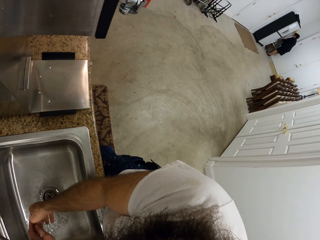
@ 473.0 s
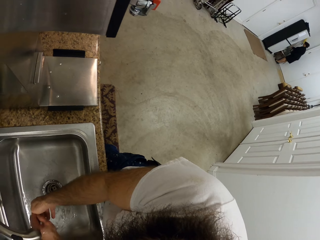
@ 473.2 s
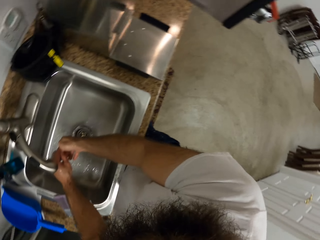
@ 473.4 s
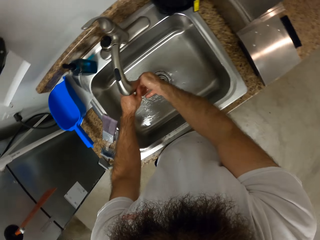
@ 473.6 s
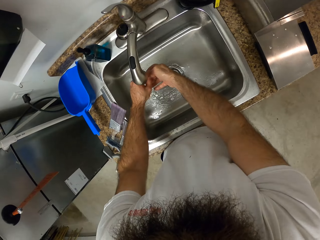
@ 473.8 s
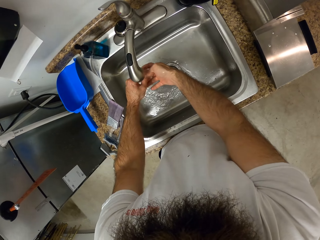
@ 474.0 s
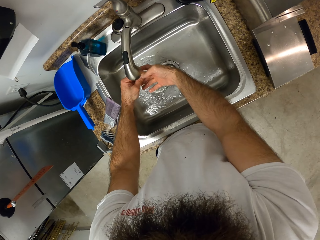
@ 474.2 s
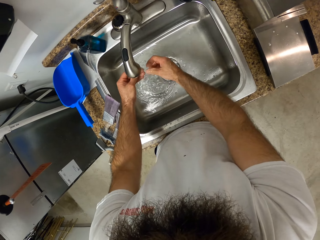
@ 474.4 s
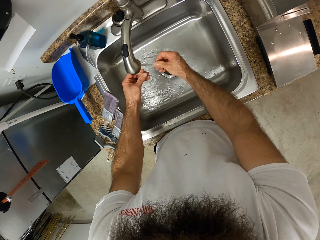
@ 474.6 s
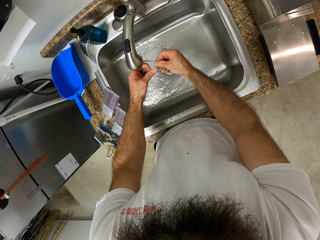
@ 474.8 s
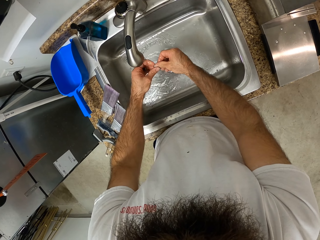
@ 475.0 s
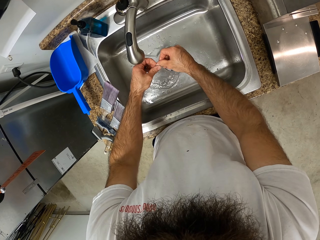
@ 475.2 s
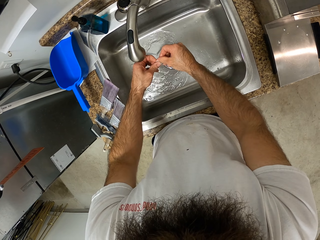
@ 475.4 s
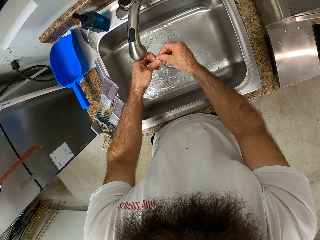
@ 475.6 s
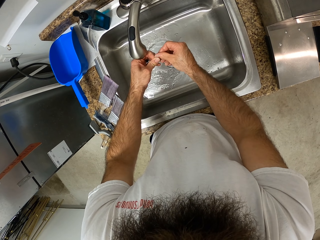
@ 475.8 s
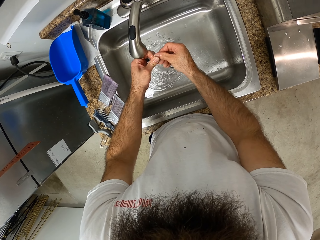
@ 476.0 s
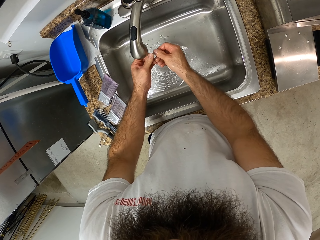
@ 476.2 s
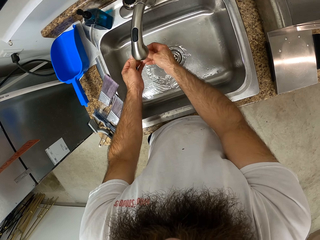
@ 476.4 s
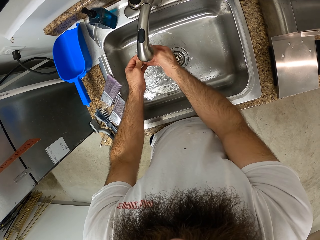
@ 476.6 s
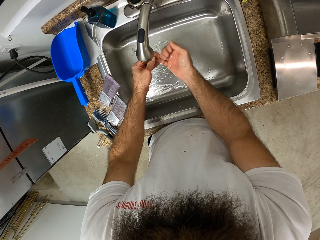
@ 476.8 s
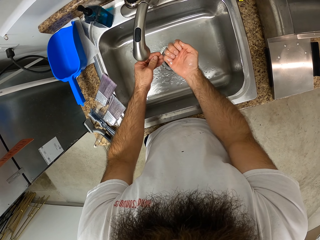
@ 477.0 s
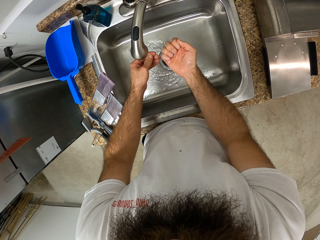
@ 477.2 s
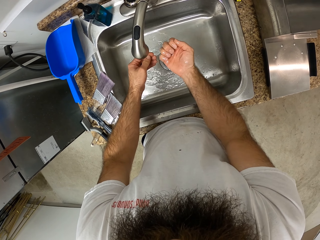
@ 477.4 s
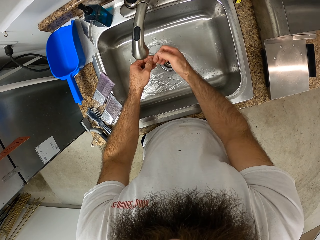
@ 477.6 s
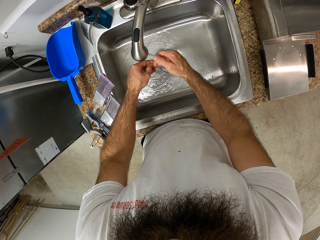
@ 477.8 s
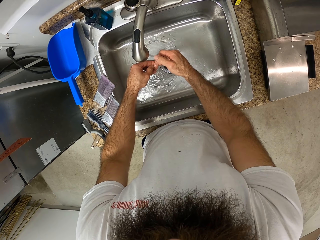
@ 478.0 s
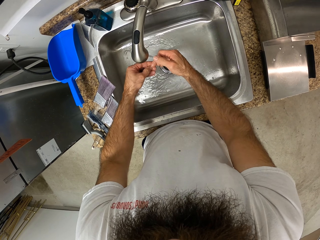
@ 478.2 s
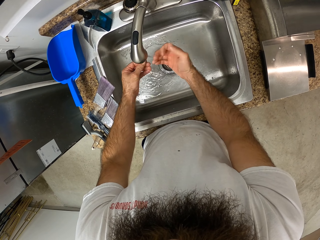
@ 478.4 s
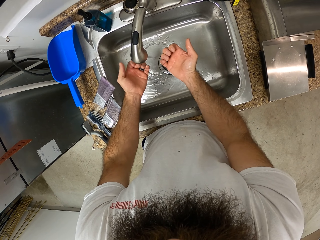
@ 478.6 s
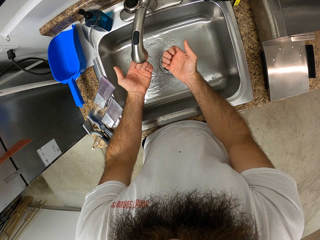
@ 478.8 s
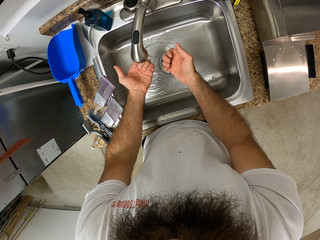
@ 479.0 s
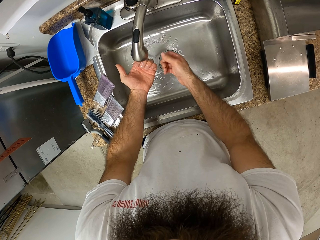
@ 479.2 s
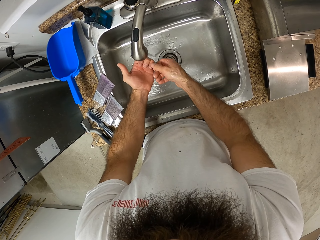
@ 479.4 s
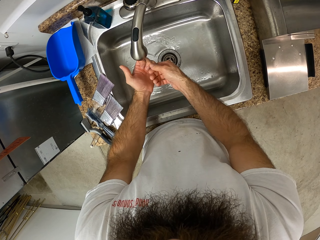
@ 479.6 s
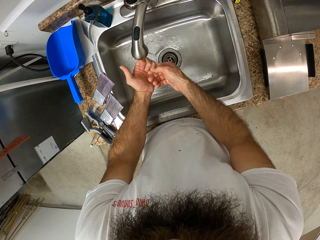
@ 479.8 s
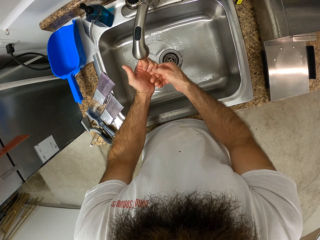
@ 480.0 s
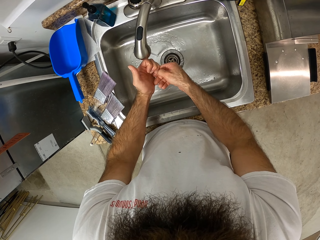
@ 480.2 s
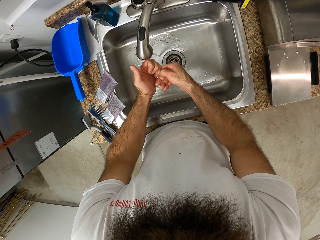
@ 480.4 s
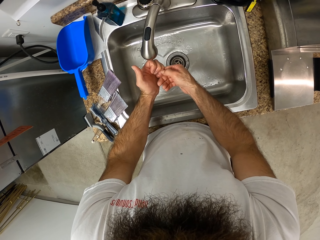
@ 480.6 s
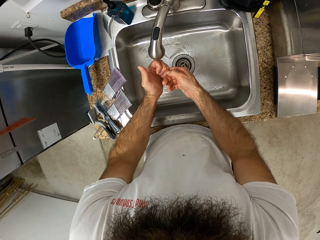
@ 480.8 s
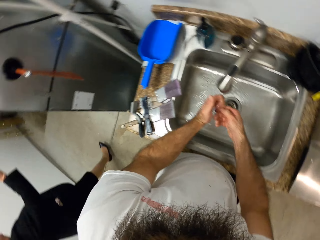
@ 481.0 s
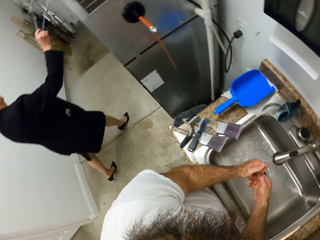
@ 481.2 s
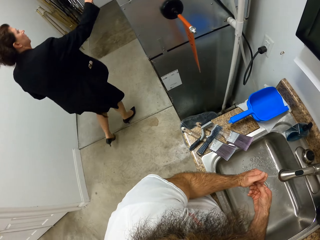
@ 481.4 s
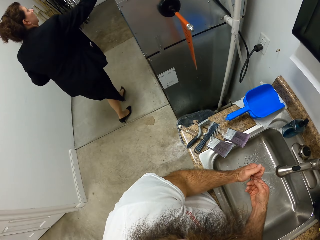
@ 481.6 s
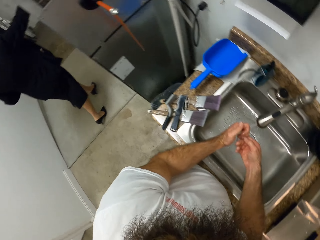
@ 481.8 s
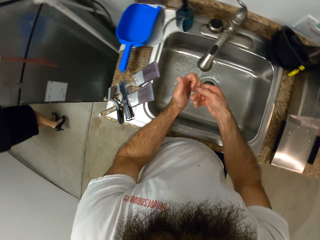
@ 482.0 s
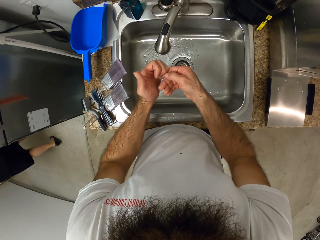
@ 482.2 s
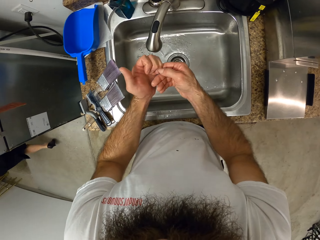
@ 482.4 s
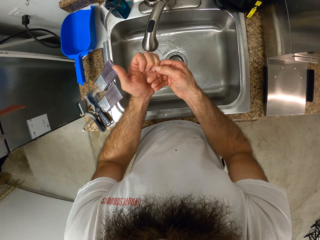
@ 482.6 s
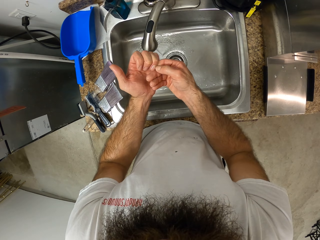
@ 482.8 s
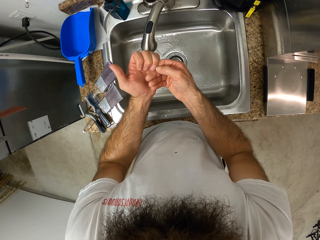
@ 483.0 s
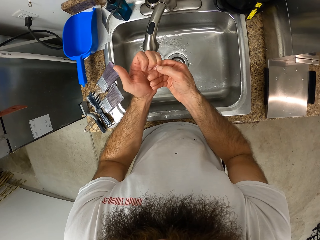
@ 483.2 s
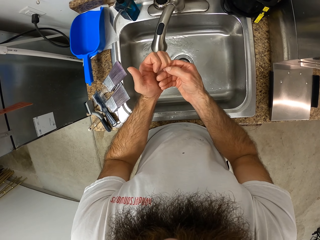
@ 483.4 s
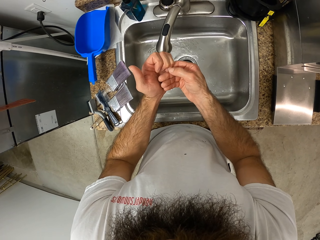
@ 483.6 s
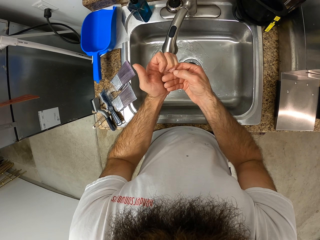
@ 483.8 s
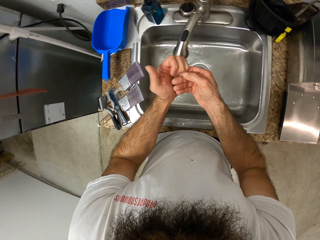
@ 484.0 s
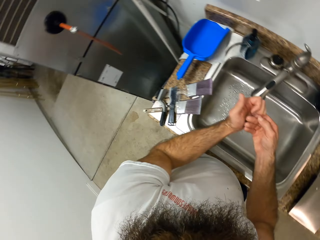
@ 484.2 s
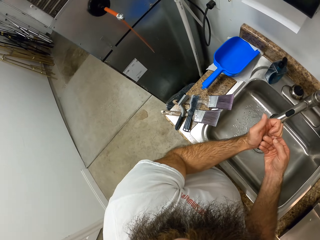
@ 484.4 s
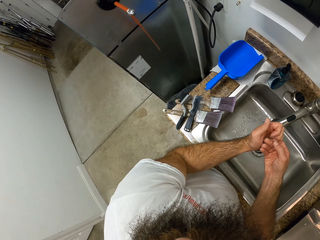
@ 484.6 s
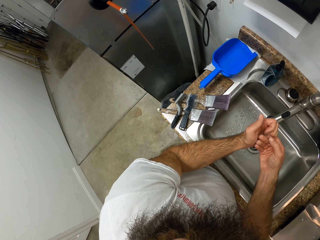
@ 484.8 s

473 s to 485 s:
The camera wearer rinses the hands with water. They clean the nails. A lady walks in the kitchen.

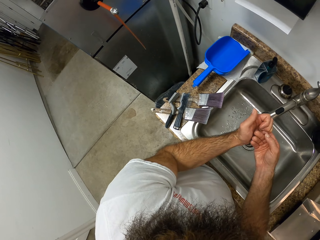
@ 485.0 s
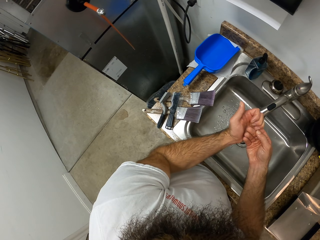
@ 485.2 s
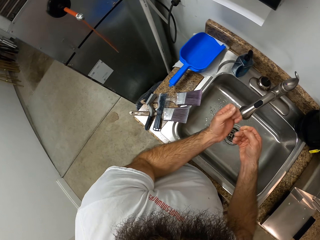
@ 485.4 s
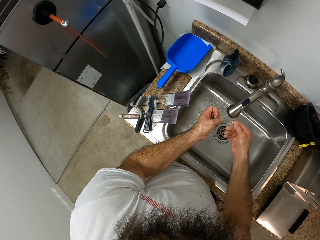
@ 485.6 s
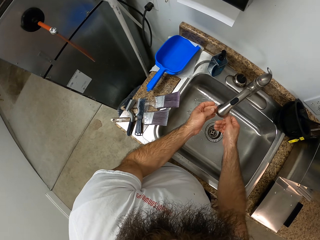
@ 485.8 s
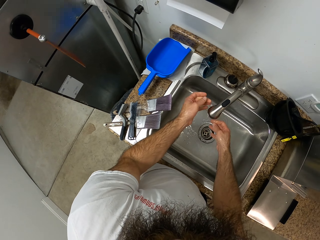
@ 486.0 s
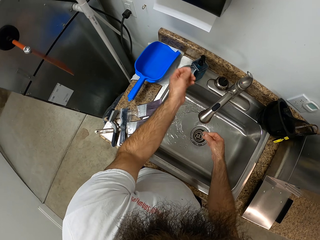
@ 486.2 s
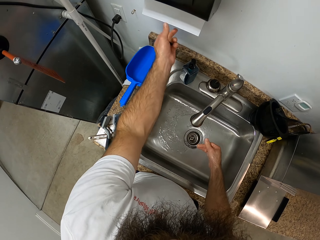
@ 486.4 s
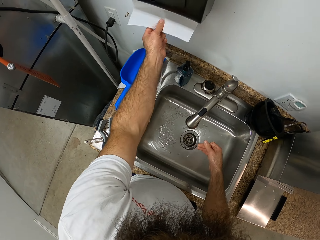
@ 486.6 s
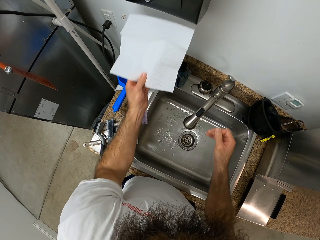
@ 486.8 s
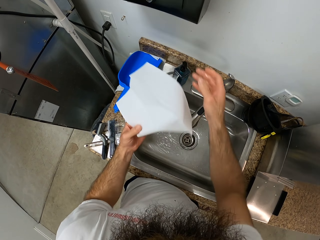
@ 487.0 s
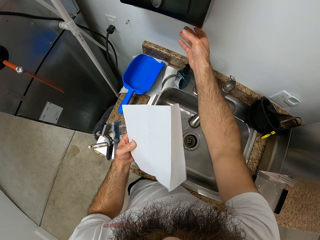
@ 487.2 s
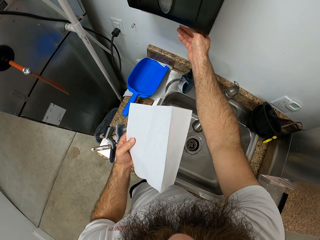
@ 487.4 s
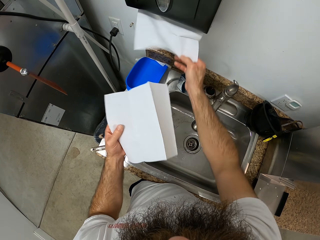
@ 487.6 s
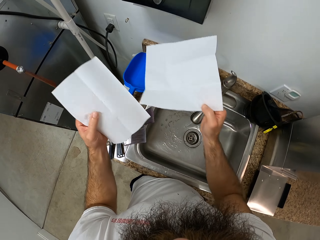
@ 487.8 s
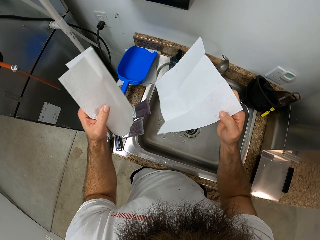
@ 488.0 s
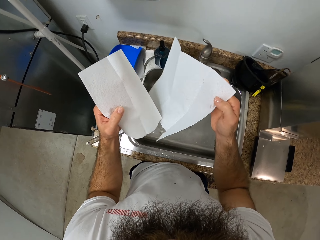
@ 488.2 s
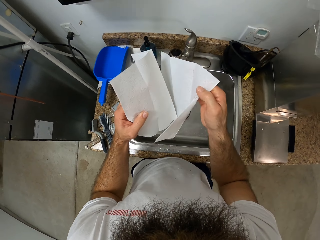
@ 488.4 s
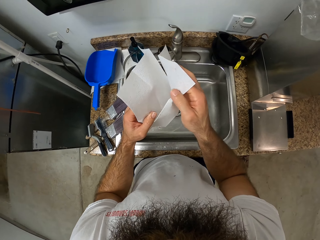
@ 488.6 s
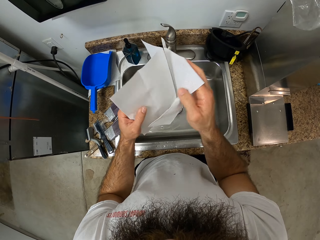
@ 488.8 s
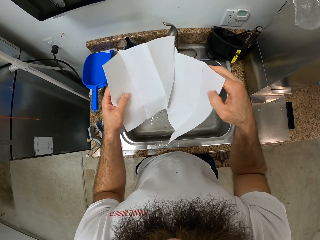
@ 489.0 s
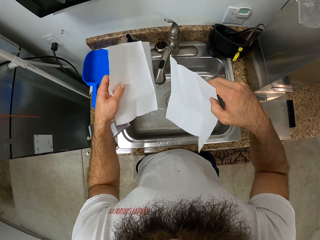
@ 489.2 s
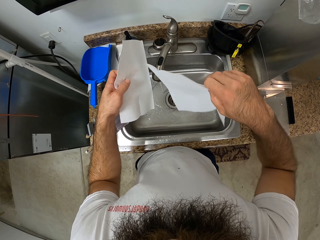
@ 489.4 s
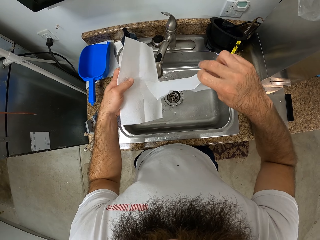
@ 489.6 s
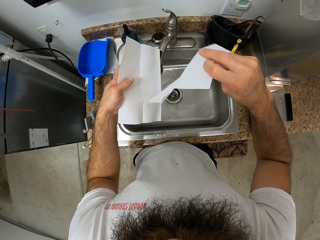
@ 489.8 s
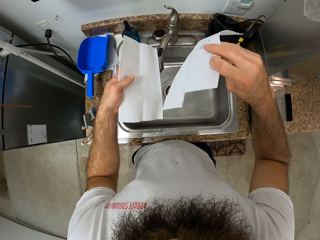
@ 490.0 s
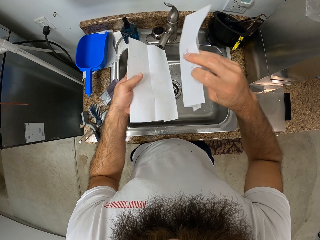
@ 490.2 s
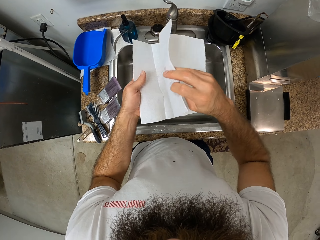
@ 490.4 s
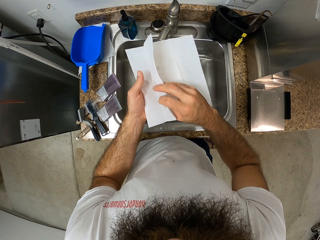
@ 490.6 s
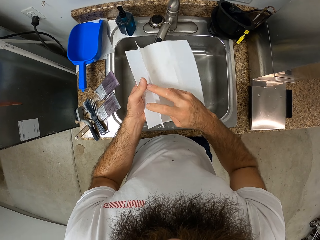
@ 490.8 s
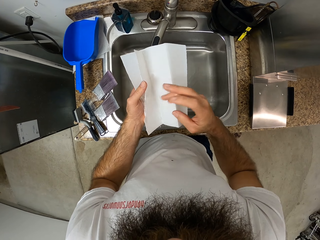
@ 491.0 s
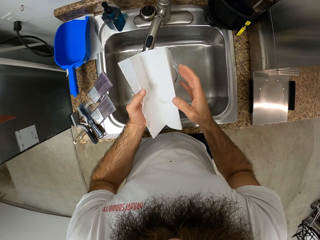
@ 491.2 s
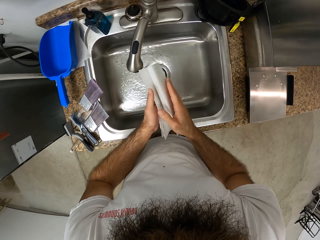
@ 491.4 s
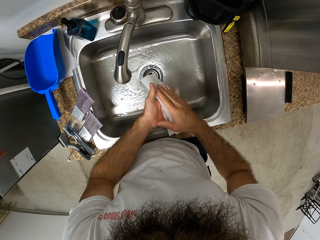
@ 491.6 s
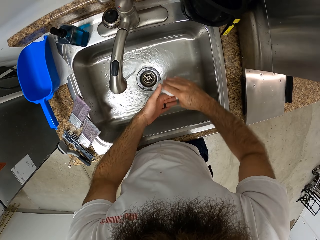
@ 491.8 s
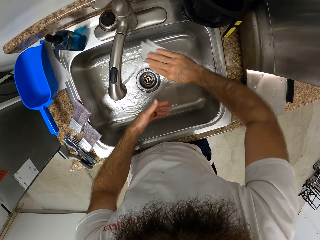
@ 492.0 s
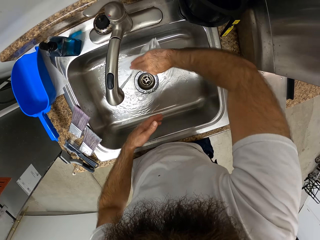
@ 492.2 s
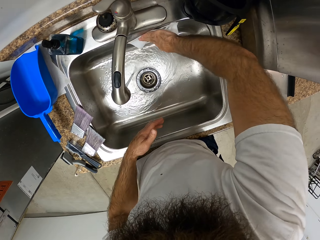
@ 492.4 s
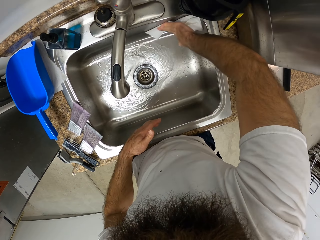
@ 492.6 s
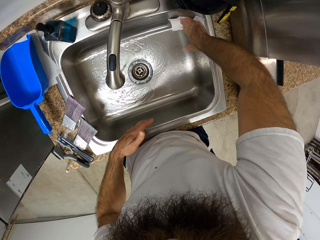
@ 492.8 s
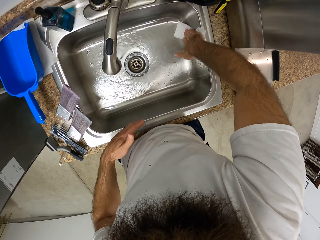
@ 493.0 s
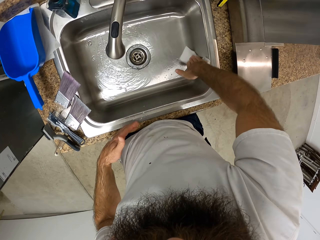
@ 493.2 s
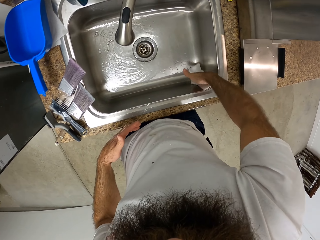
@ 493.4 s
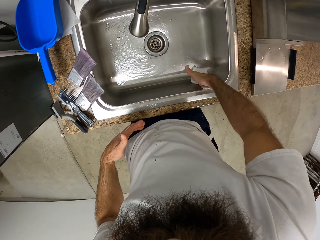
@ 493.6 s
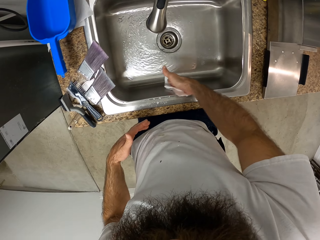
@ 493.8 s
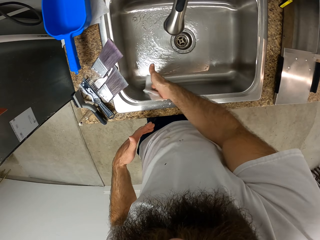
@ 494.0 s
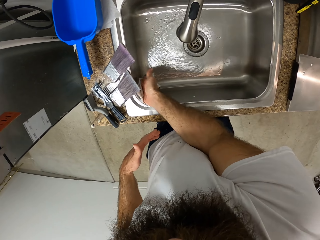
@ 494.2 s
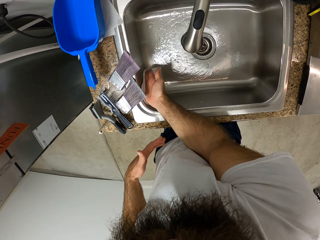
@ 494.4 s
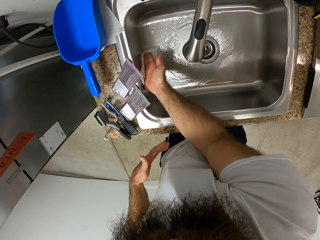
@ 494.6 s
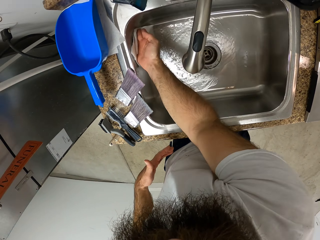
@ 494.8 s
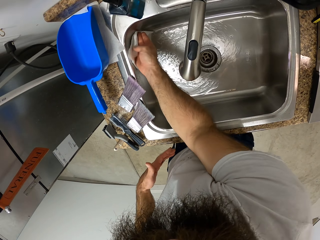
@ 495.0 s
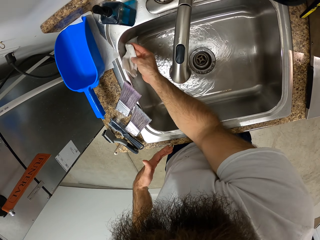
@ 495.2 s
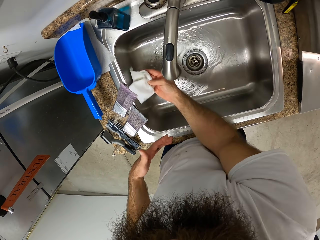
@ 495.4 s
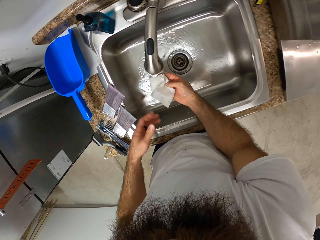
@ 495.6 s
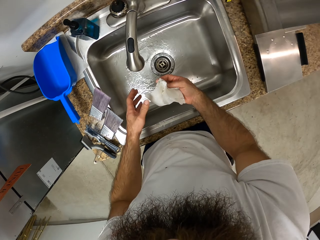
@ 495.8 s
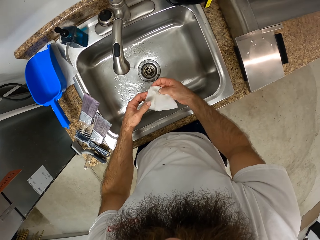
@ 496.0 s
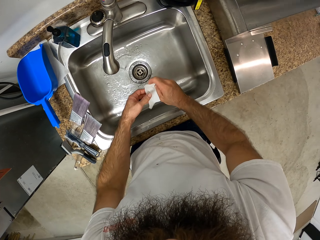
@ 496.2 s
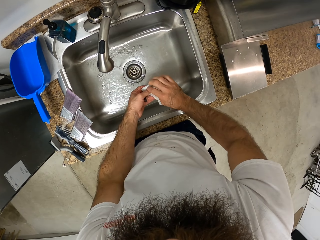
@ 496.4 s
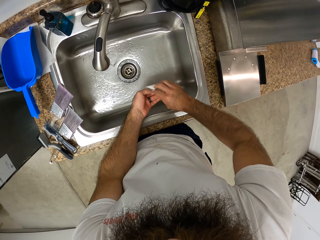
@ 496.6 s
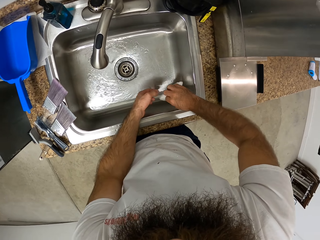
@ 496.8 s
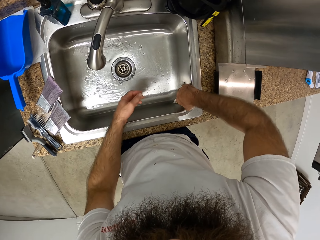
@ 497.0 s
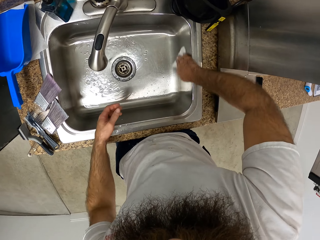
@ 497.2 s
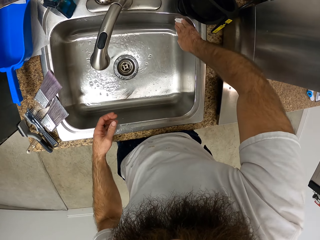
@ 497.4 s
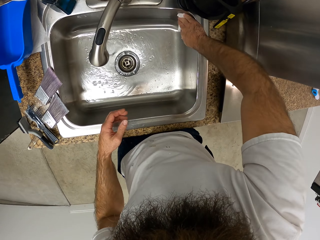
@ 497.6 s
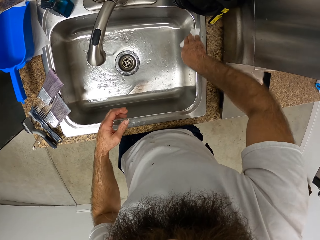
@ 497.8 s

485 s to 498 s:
The camera wearer removes a piece of tissue or serviette from its roller with his left hand. He removes a piece of tissue from its roller with his right hand. He puts the pieces of tissue in both hands together. He folds the serviette. He wipes the sink with the pieces of tissue in his right hand. He adjusts the pieces of tissue with his hands. He folds the serviette. He wipes the sink with the pieces of tissue in his right hand.
